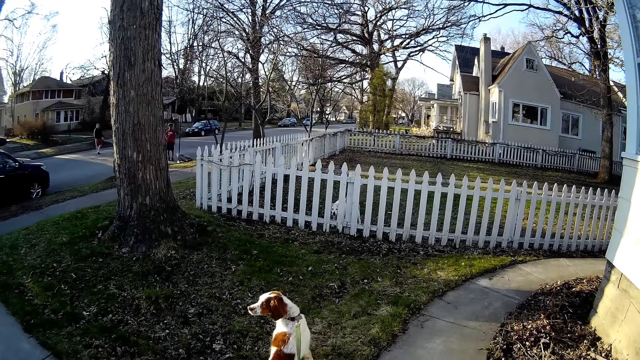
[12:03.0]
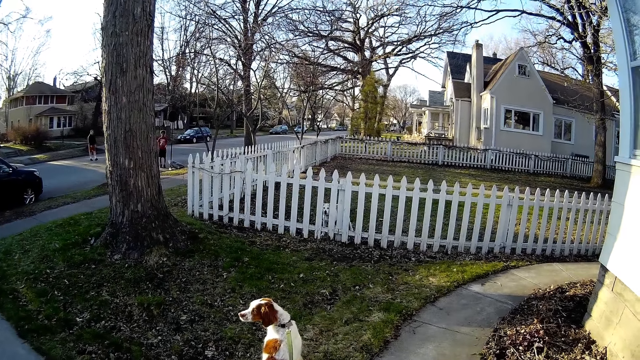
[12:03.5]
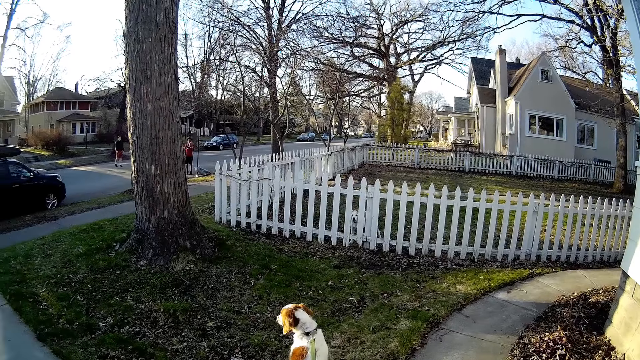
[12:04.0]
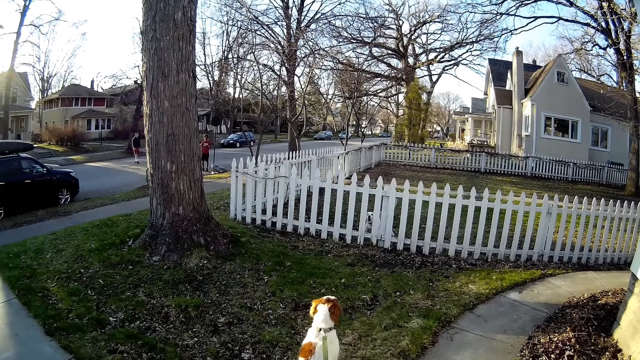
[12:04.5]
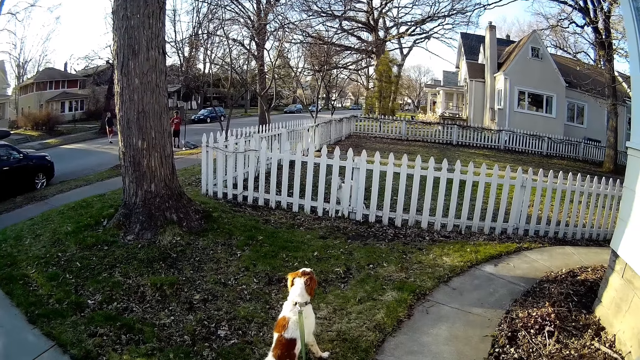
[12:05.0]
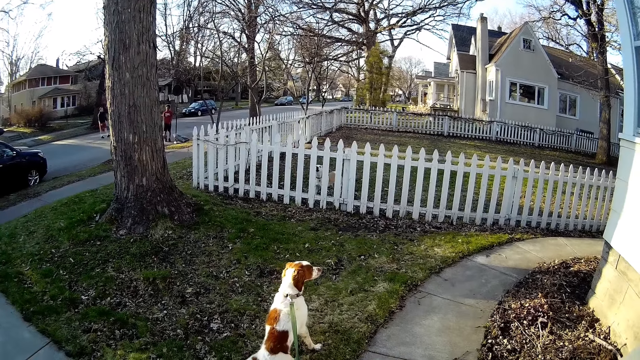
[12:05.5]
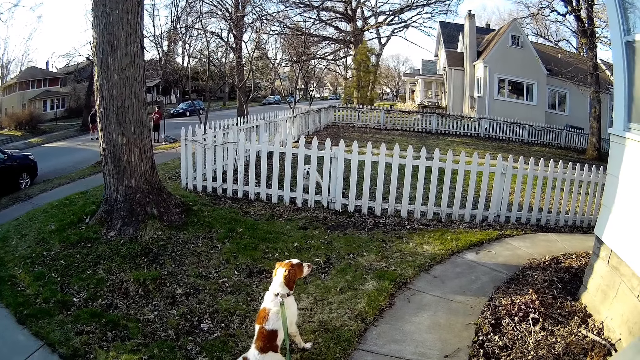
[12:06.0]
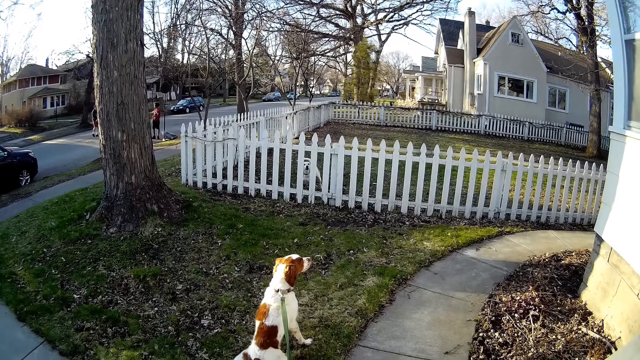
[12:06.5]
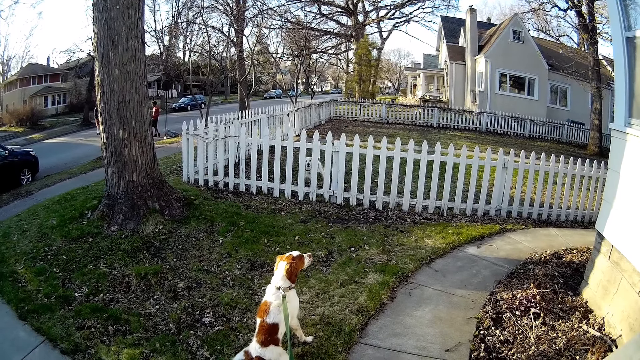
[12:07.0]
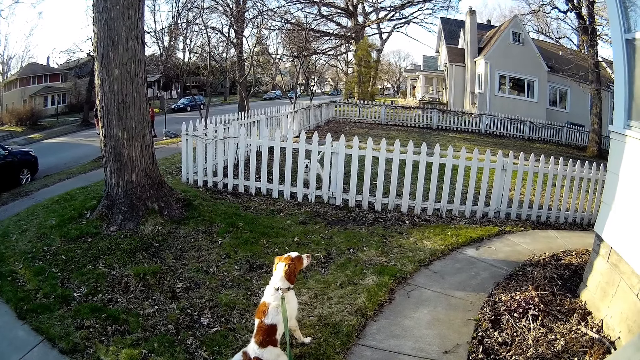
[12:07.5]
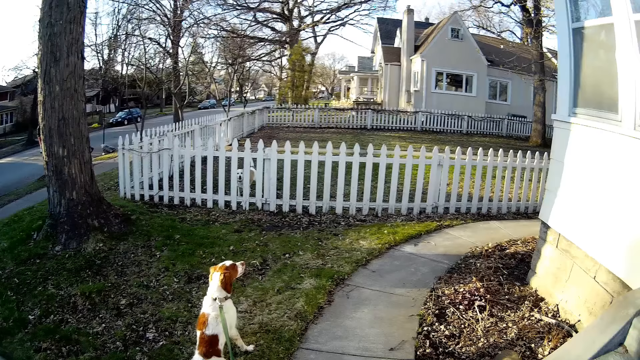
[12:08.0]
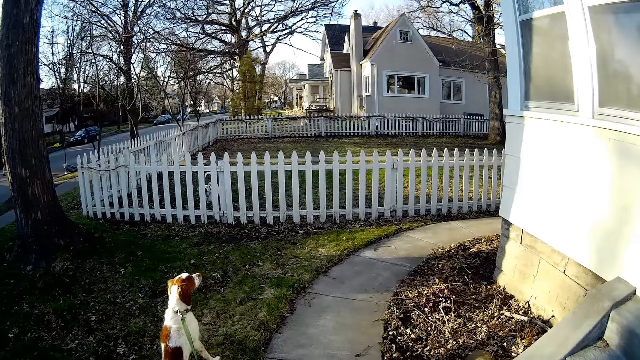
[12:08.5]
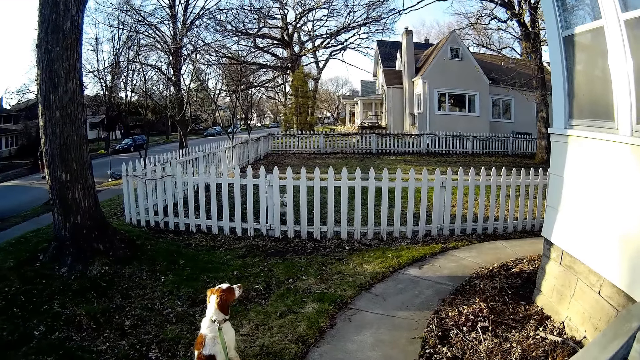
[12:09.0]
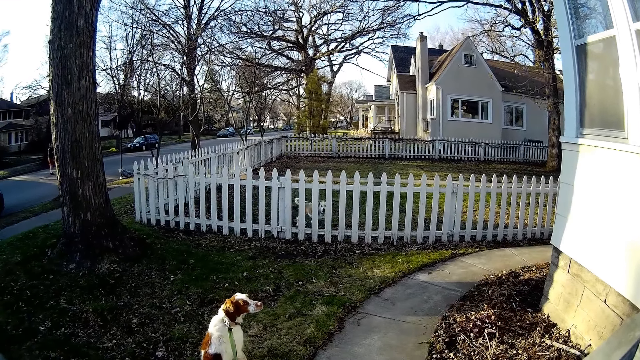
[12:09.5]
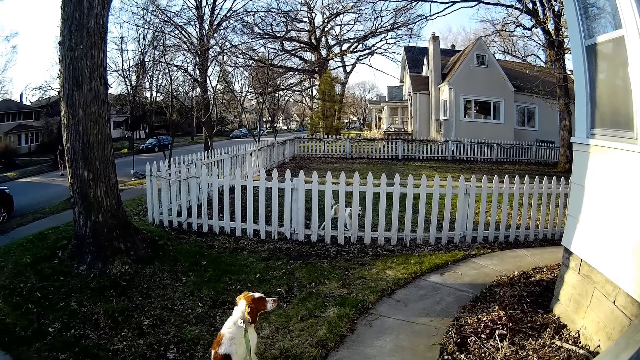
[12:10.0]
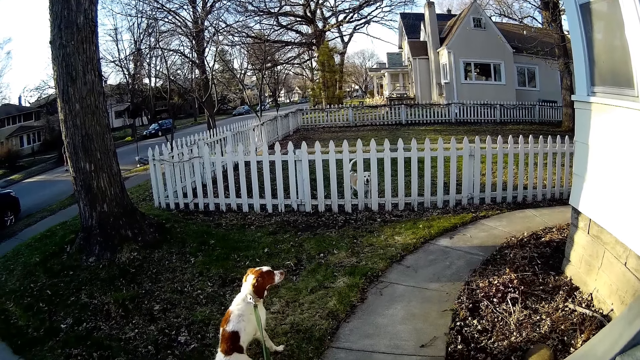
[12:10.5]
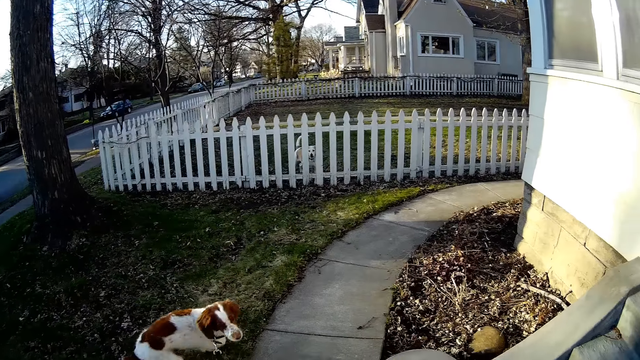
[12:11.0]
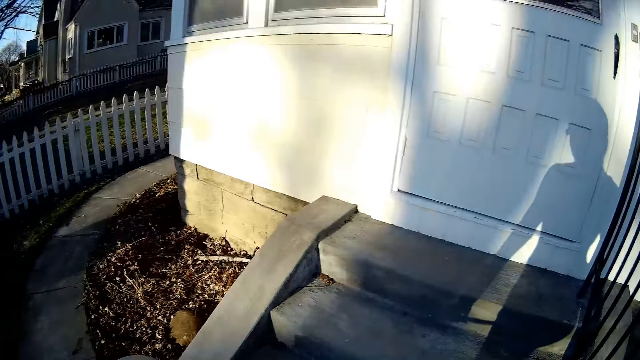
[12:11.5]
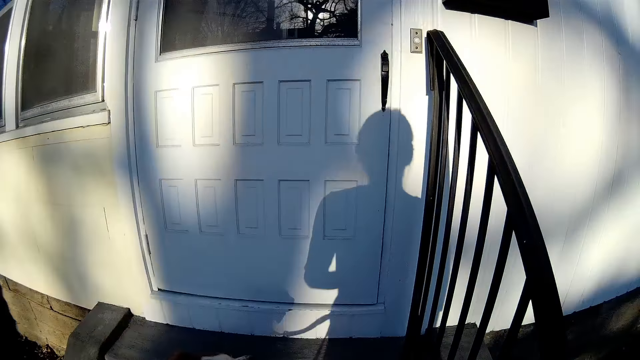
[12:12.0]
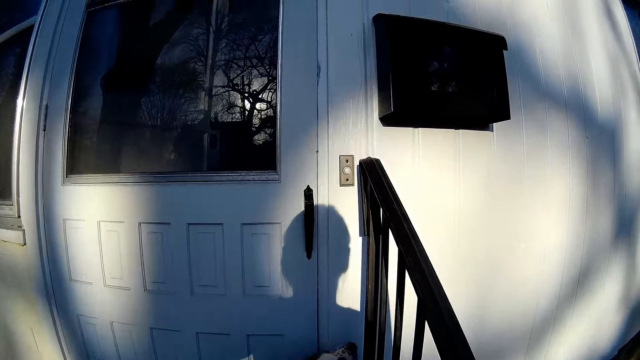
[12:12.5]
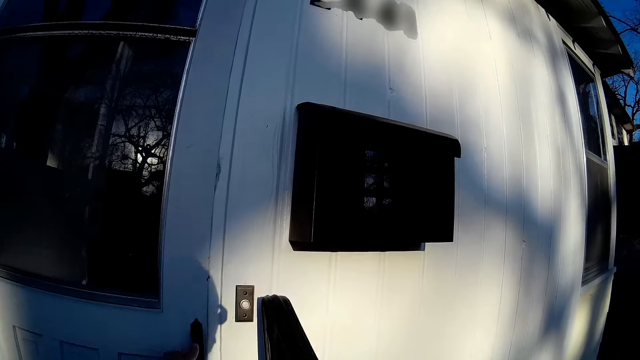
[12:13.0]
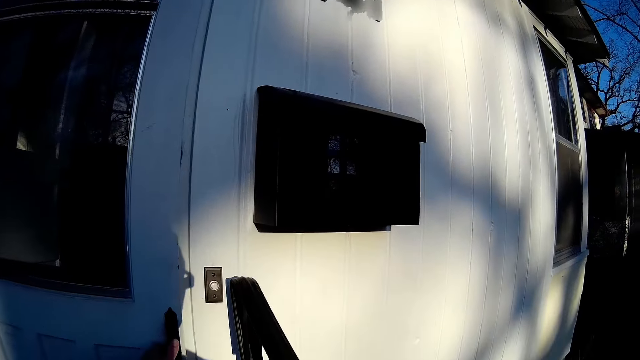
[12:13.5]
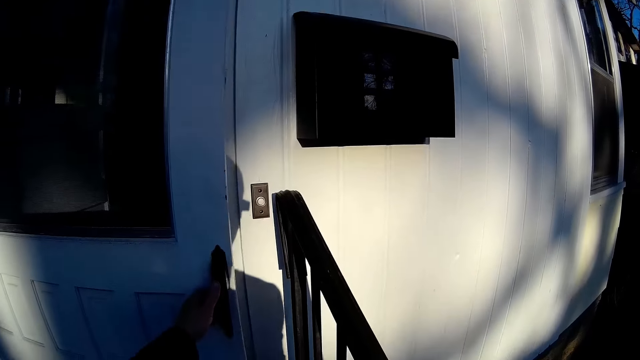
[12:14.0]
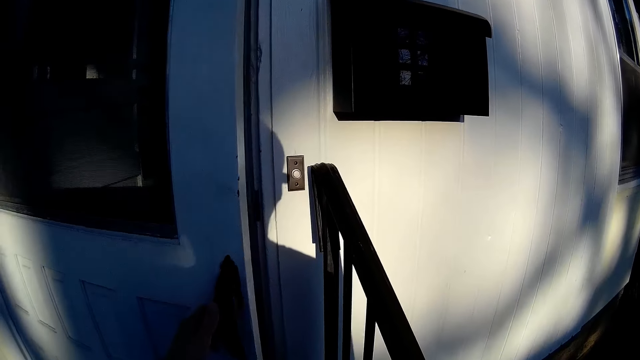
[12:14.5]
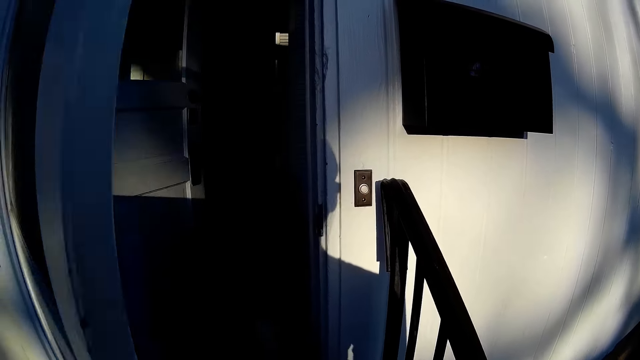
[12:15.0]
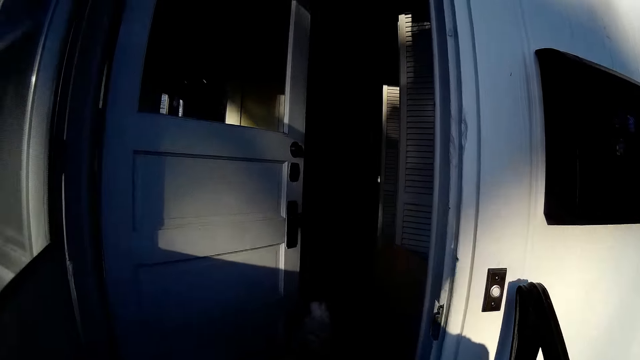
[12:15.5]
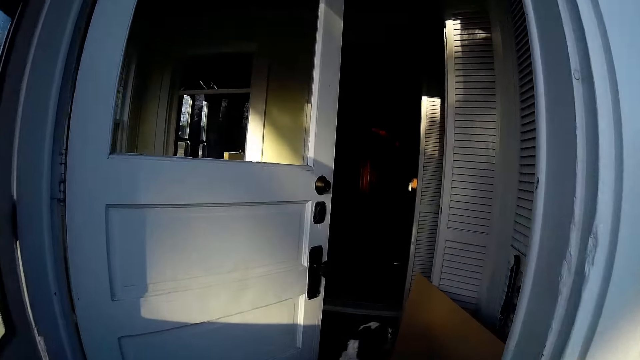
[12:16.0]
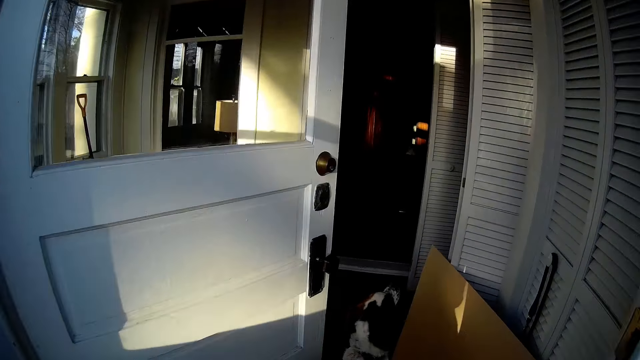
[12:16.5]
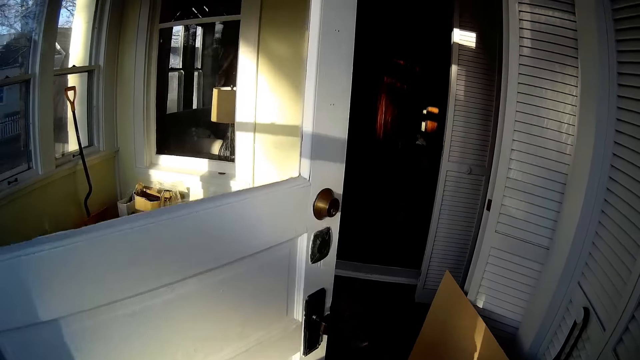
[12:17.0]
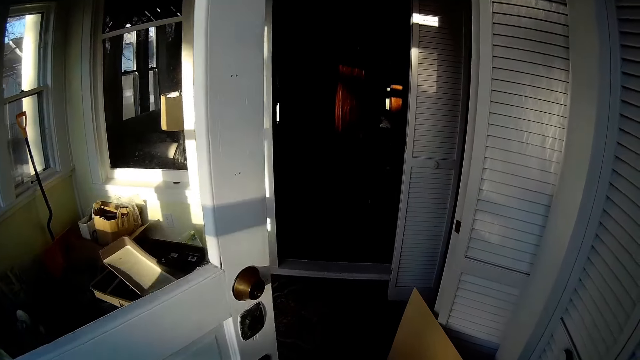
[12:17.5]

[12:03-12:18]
The camera wearer walks into the house. He walks up the staircase towards the front door. He opens the front door with his left hand. The dog walks into the house.

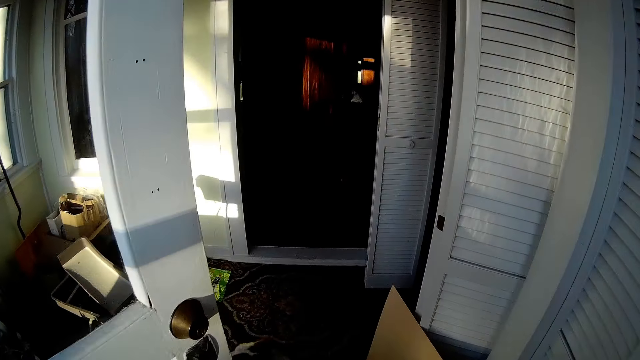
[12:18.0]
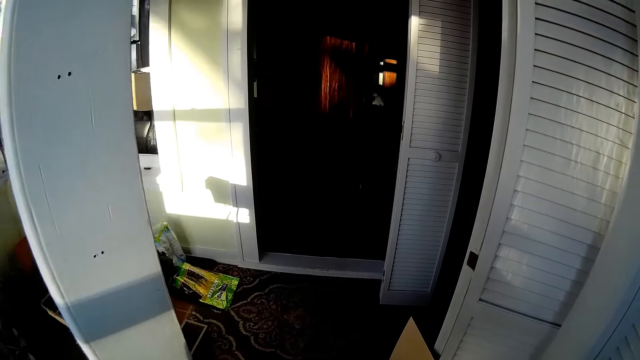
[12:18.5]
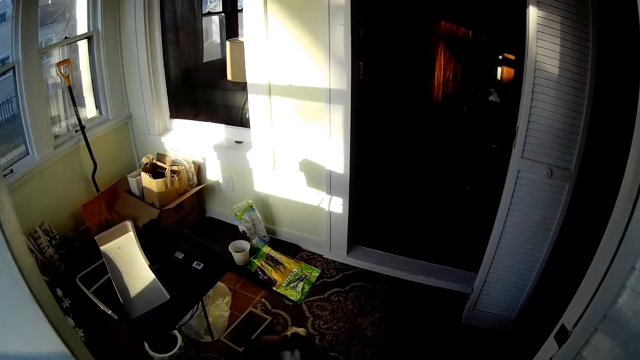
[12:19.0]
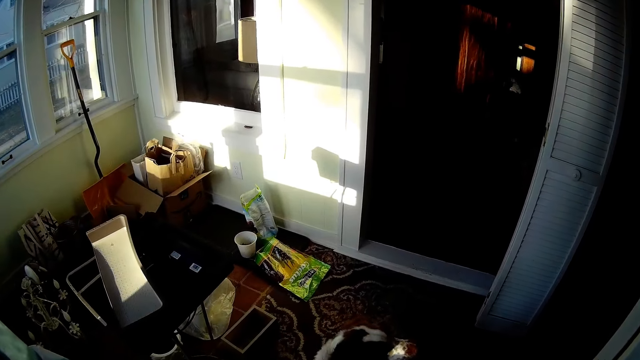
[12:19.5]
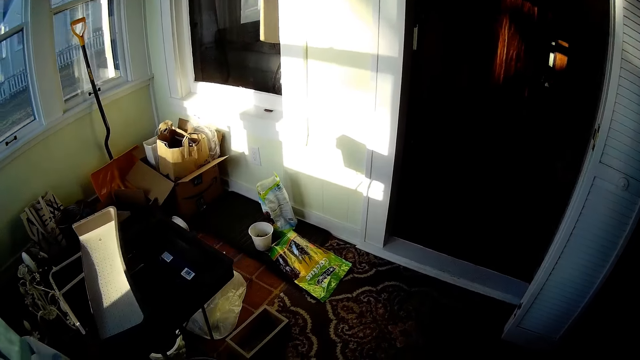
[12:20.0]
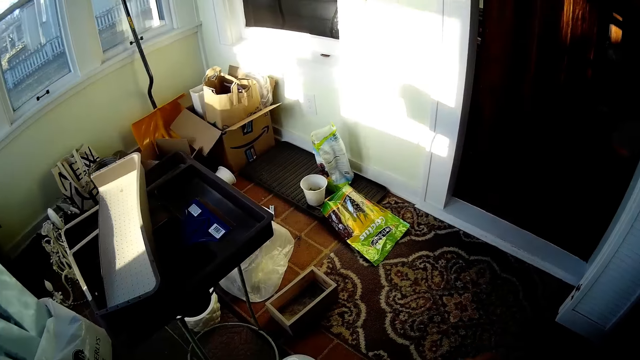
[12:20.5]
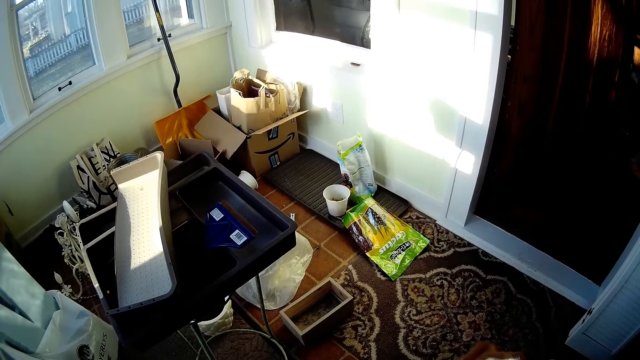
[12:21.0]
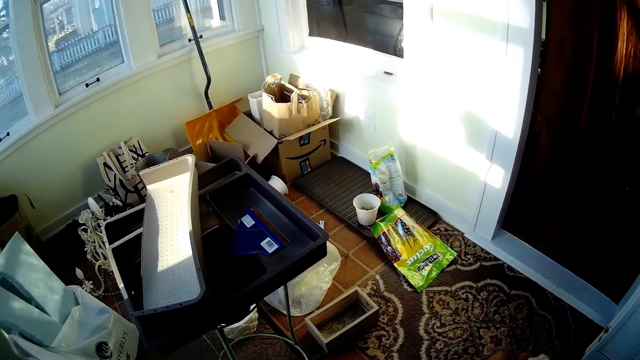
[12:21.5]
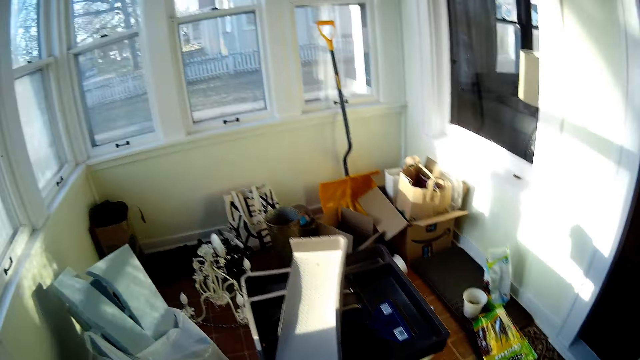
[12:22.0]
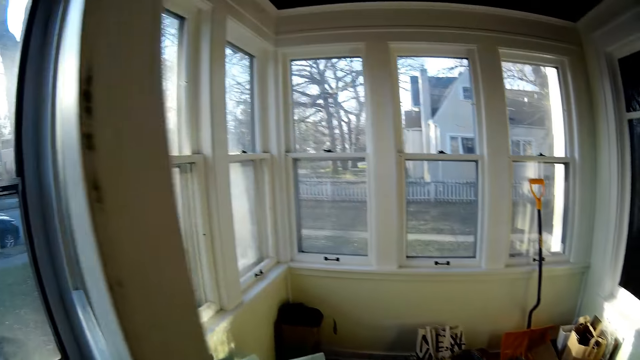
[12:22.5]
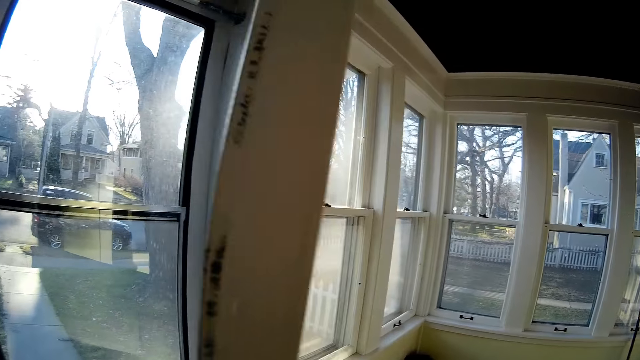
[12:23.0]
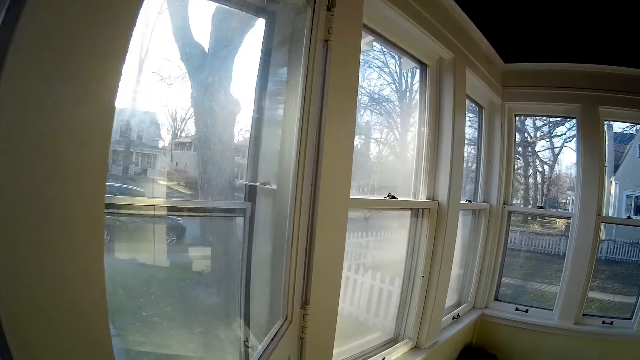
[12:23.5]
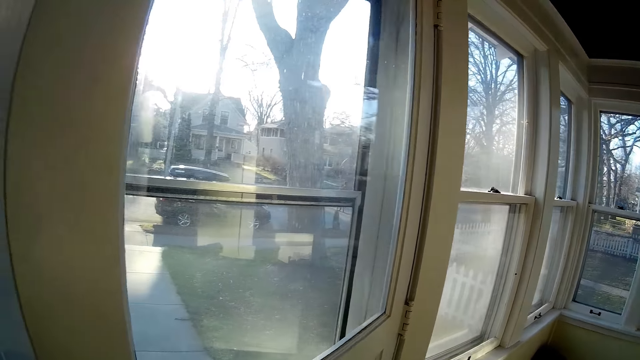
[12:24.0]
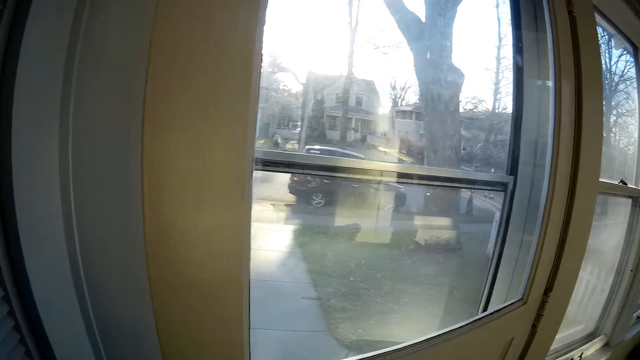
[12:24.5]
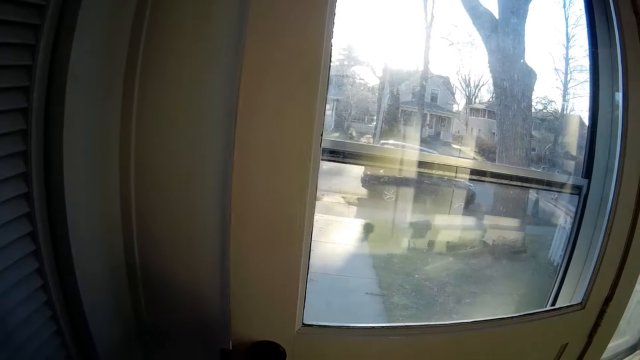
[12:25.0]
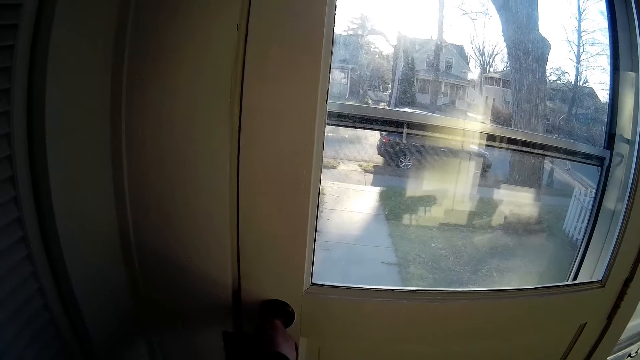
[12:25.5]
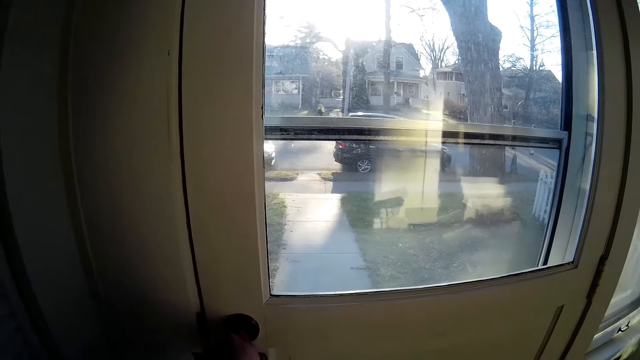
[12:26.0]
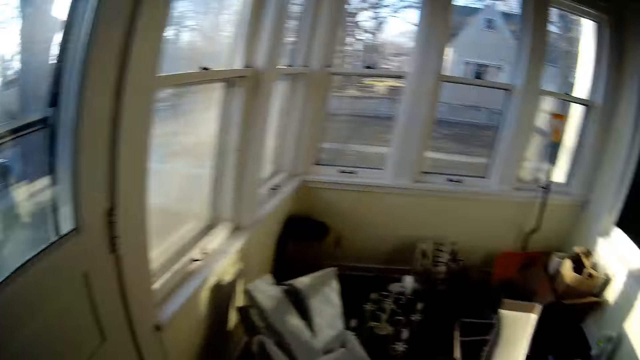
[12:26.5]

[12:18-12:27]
The camera wearer walks into the house. He closes the front door with his left hand.
